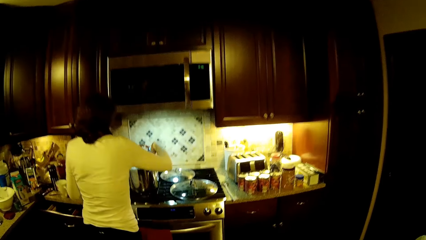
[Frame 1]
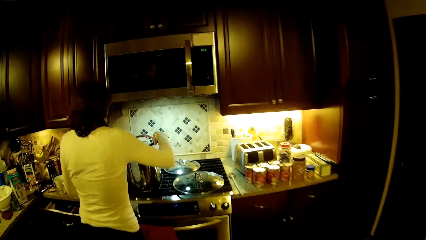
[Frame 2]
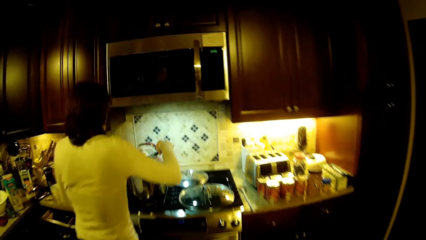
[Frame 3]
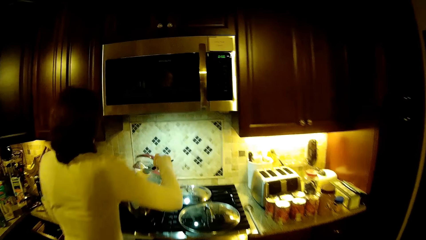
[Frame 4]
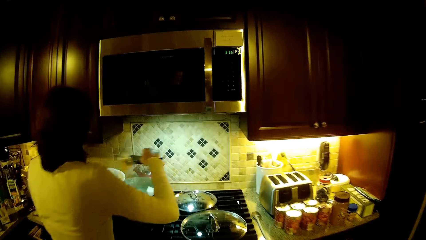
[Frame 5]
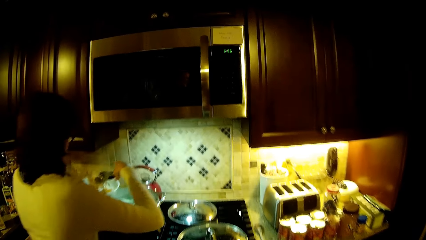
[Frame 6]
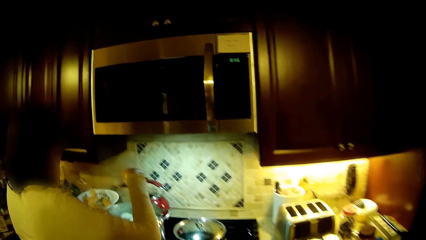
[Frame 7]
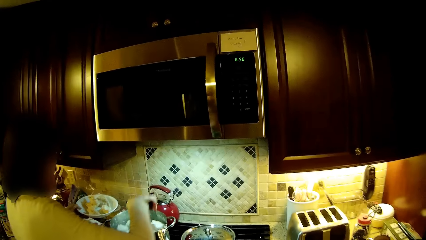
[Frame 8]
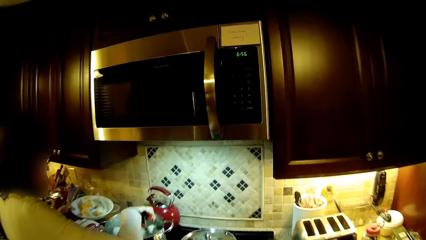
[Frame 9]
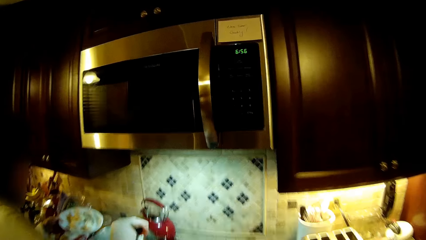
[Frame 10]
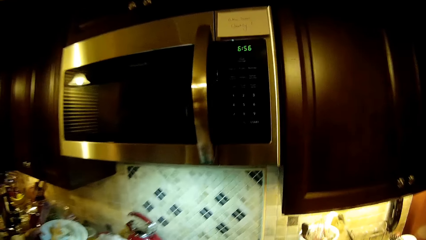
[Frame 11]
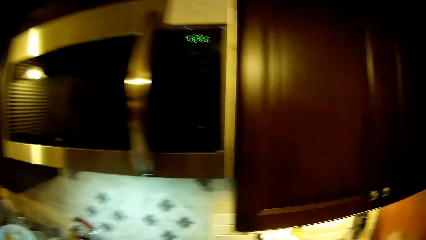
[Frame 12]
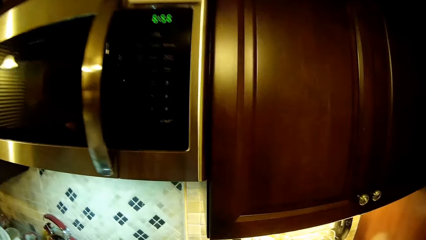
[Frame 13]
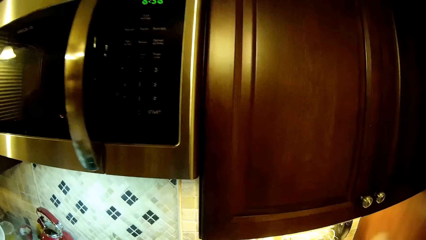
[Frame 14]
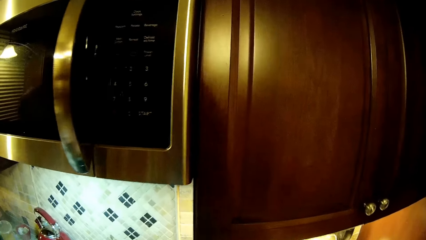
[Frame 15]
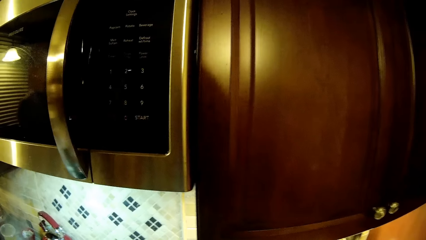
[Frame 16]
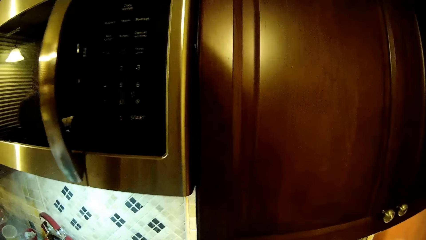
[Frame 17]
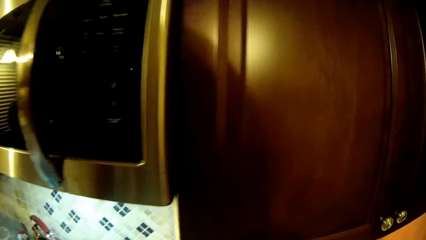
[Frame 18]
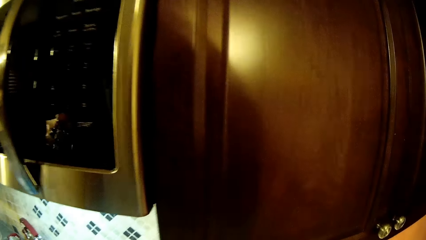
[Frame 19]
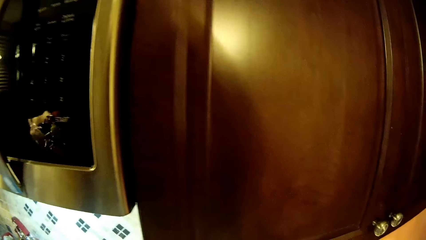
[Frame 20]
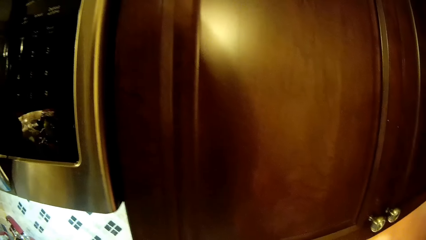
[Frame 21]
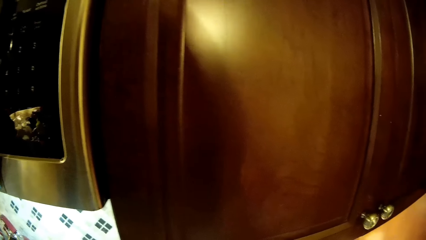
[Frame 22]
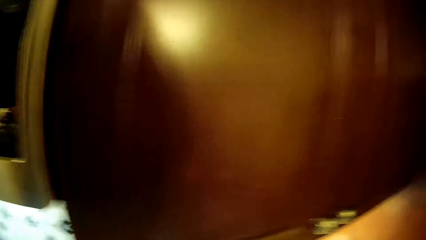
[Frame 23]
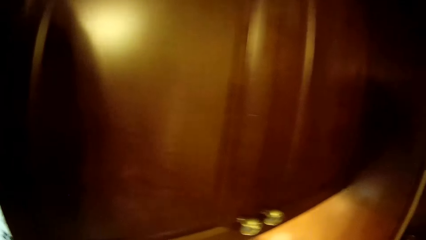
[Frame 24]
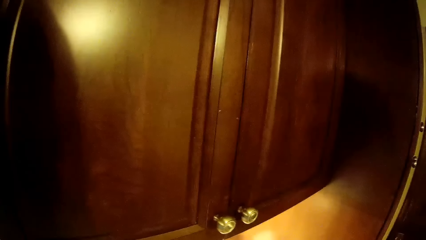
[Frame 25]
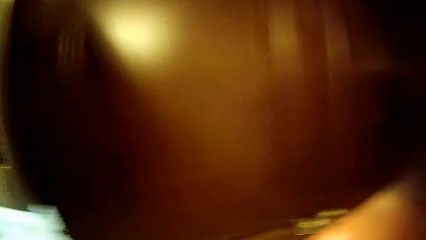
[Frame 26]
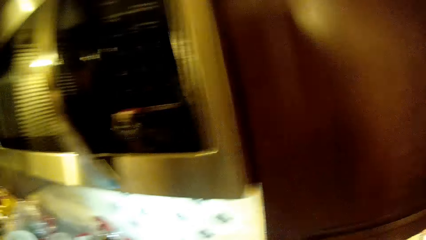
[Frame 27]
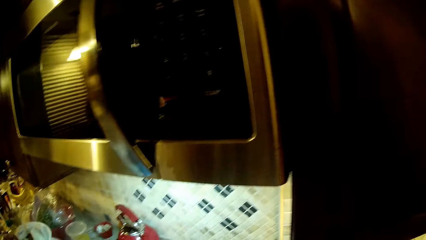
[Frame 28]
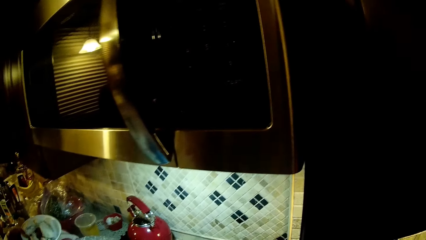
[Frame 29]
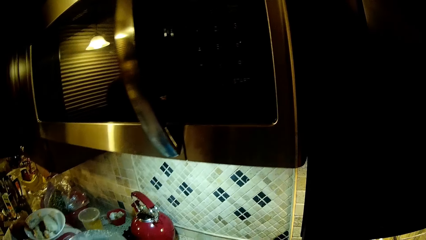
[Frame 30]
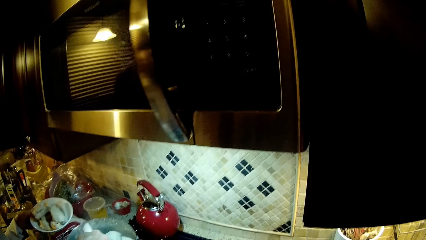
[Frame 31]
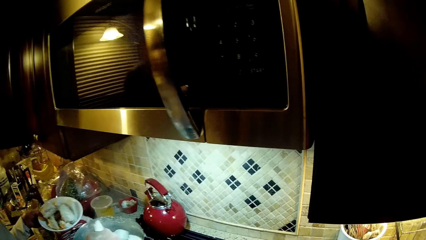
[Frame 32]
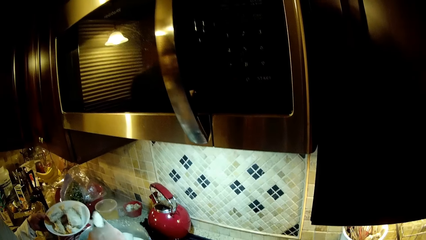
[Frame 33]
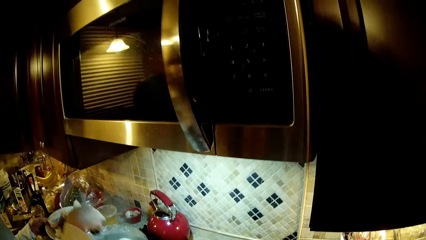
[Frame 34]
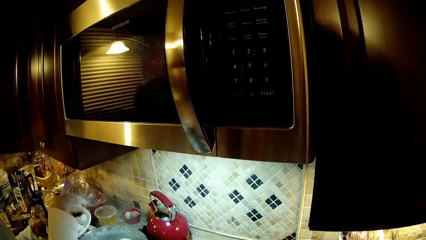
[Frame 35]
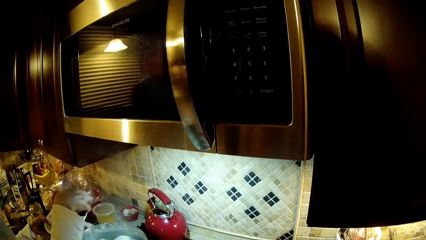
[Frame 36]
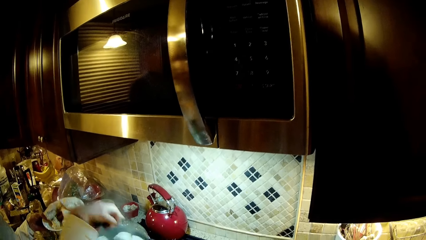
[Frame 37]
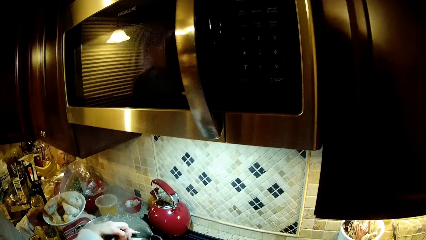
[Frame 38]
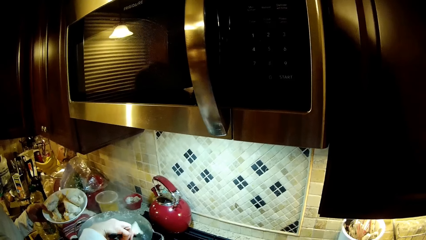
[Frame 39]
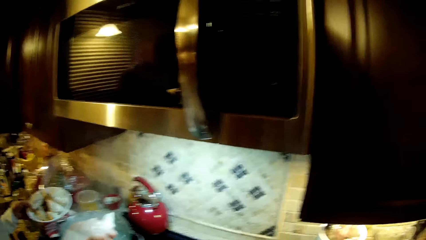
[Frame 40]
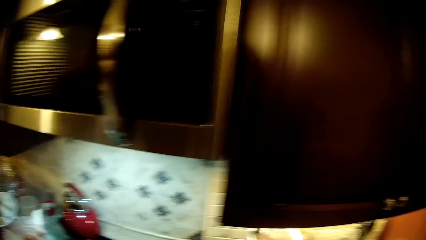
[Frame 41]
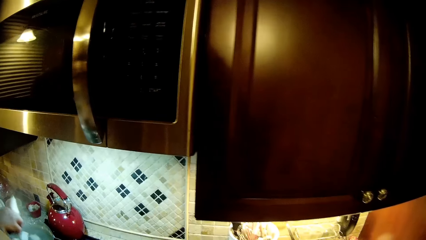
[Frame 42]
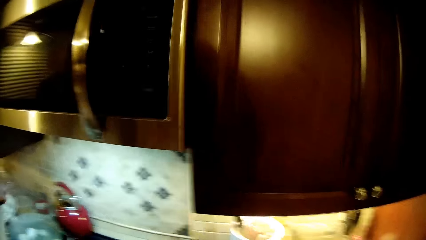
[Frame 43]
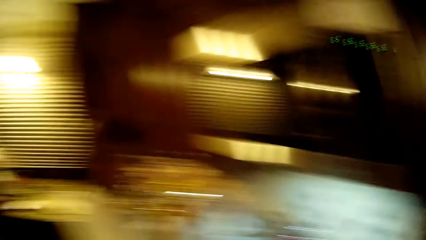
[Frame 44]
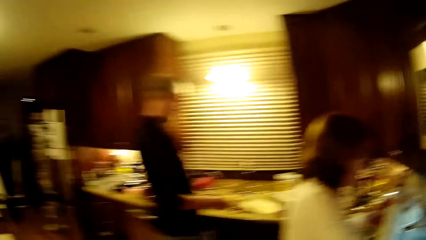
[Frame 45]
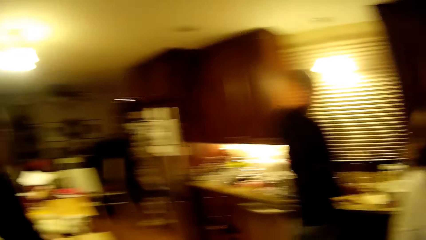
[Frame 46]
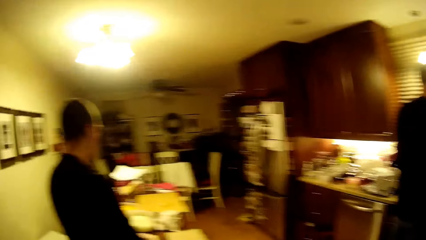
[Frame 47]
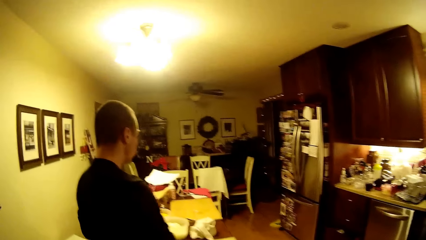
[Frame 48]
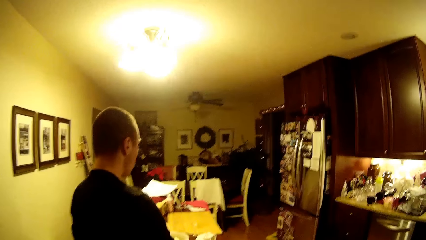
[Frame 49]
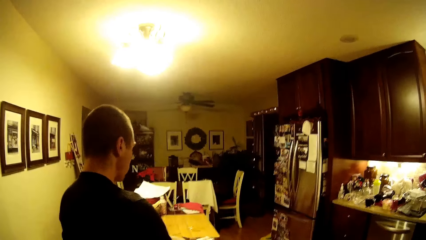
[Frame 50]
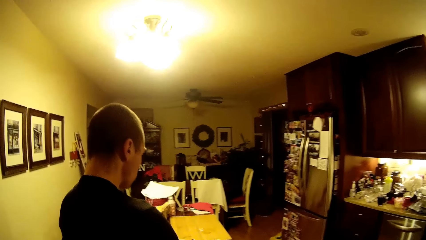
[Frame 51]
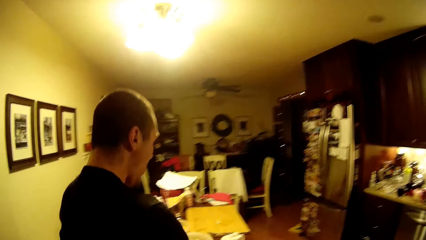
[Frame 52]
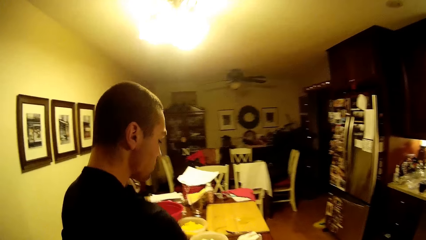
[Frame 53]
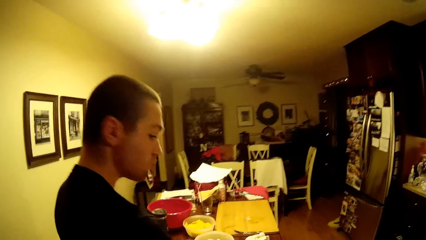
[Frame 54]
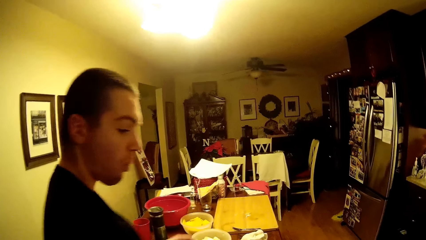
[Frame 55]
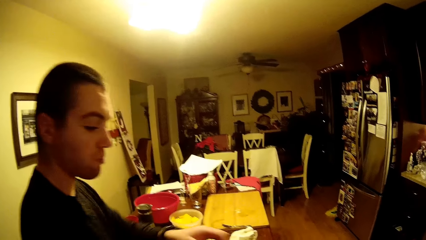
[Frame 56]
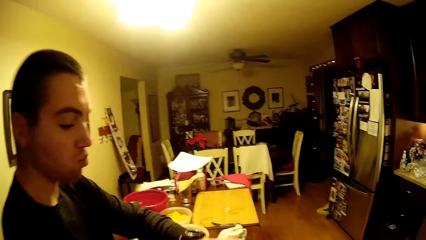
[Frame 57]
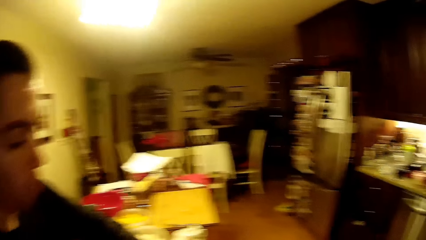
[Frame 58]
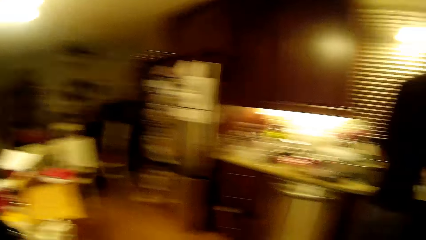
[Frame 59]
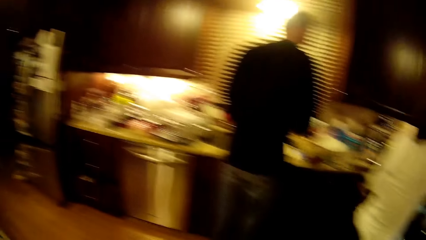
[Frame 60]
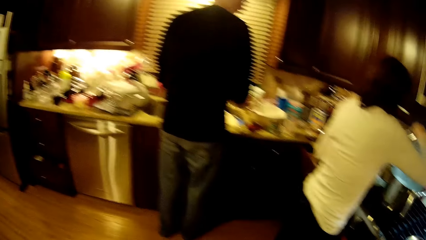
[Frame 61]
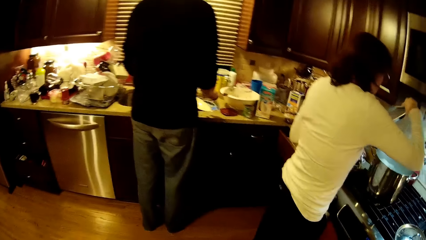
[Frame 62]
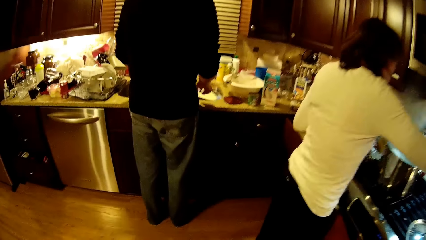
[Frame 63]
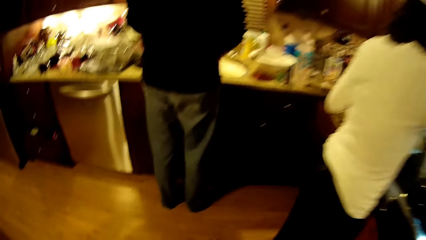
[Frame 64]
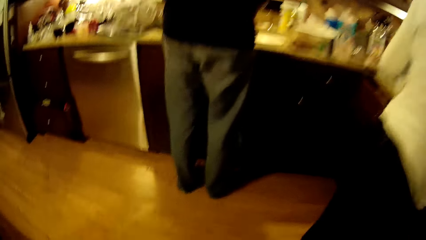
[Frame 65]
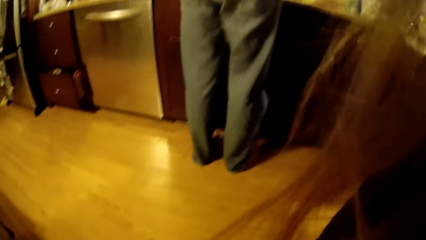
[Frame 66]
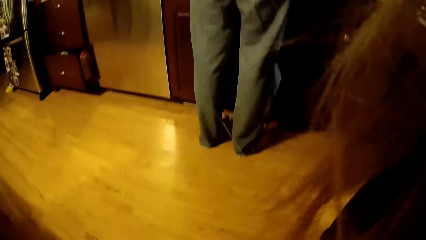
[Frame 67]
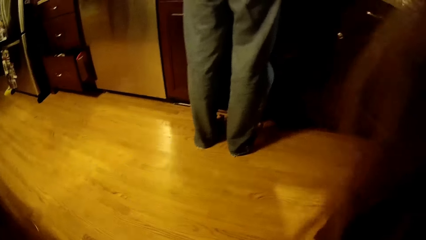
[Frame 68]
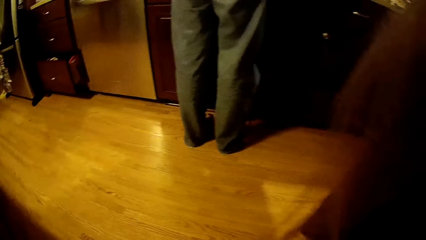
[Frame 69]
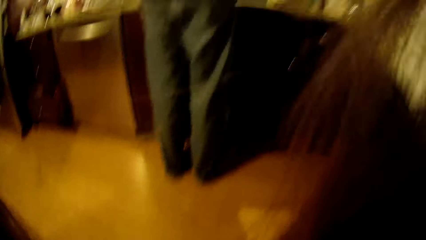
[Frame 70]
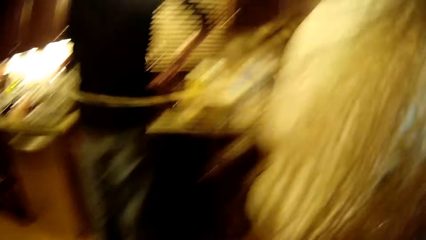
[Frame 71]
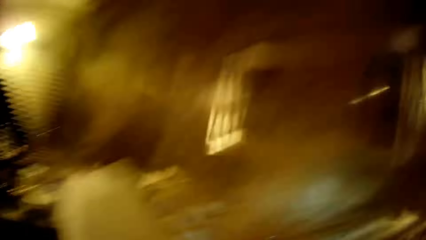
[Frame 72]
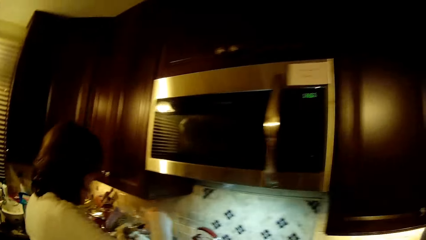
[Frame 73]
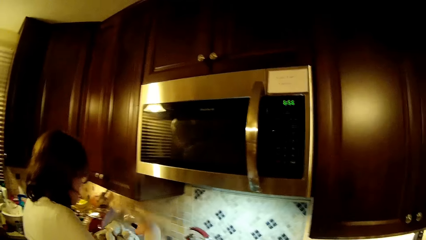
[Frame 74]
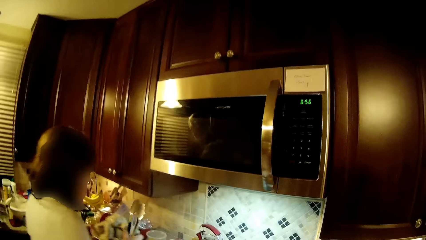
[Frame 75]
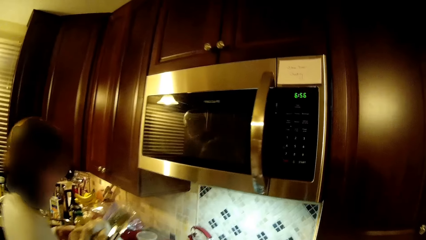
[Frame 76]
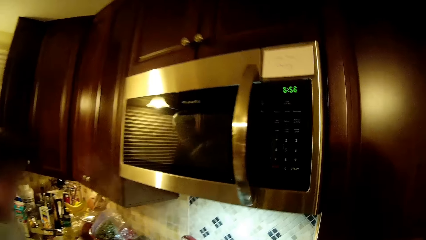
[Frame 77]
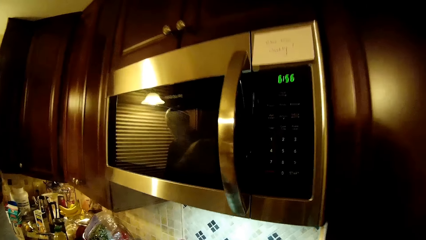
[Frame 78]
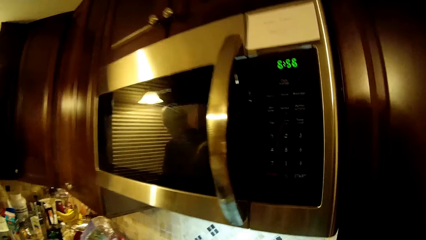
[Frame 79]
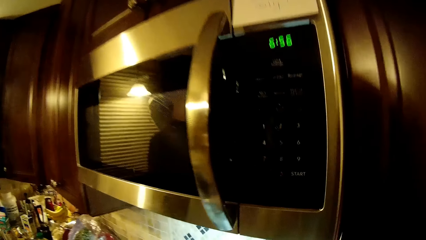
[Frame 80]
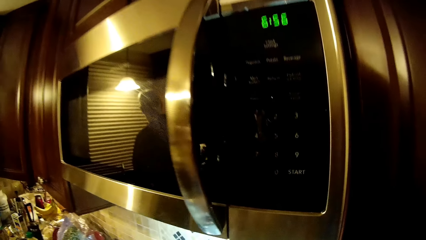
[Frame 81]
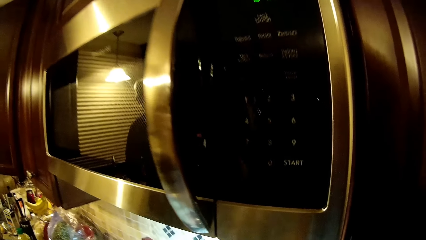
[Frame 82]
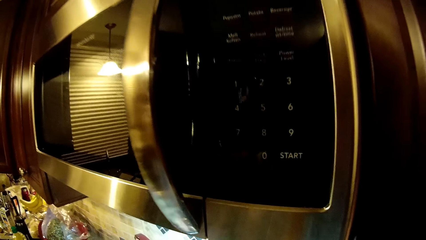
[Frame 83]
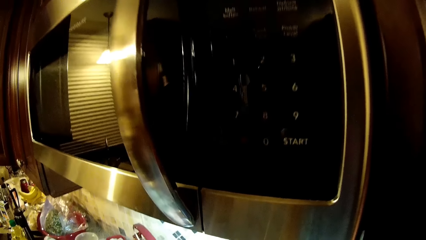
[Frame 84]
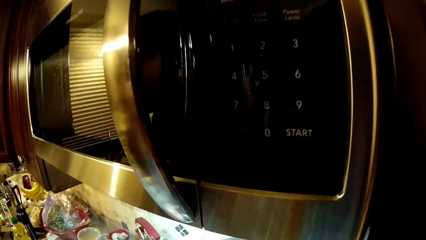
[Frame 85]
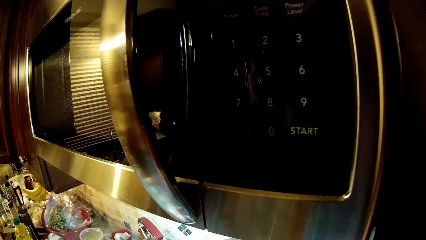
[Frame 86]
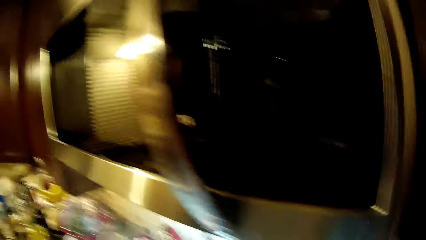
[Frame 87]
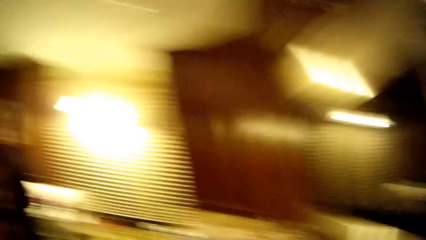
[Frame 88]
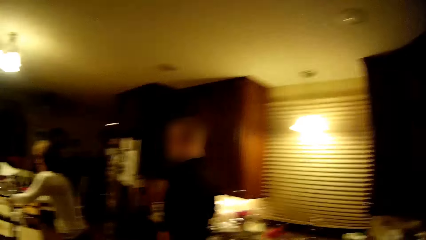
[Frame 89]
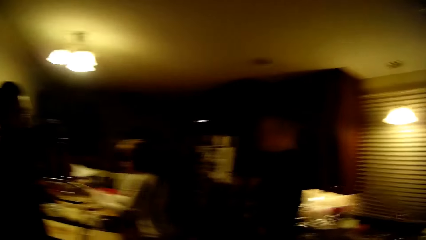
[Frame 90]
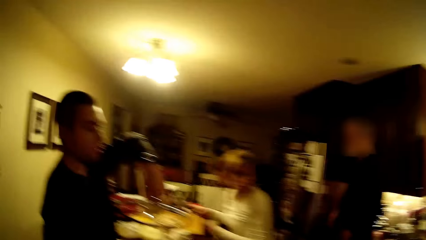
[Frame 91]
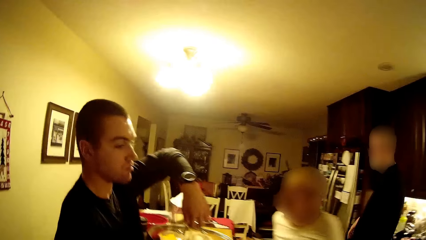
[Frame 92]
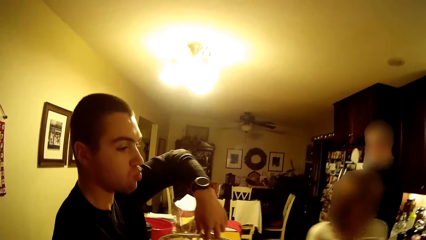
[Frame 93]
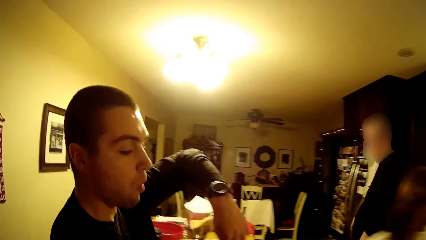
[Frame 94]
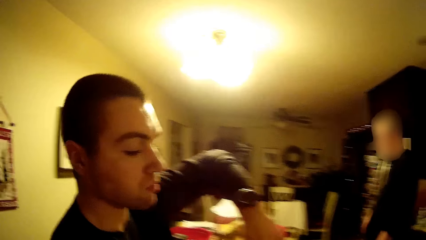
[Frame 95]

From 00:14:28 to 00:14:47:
A woman puts the food on the plate. The camera wearer looks at the microwave. They look around the room. A man moves the hand. The camera wearer looks at the microwave.
